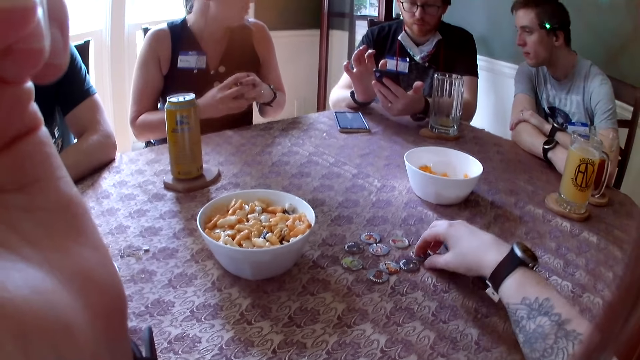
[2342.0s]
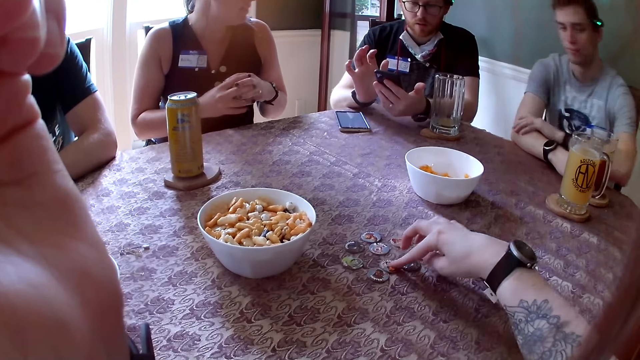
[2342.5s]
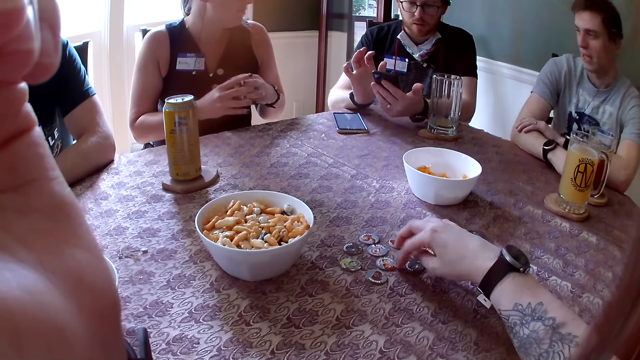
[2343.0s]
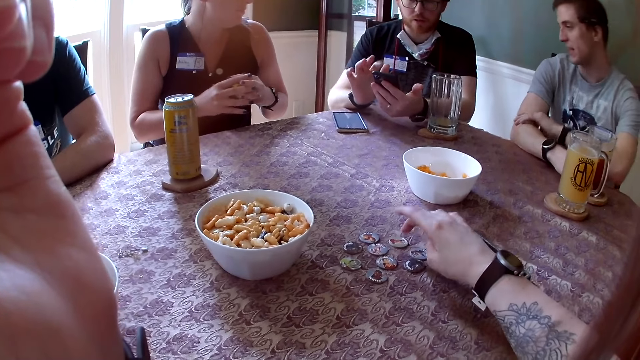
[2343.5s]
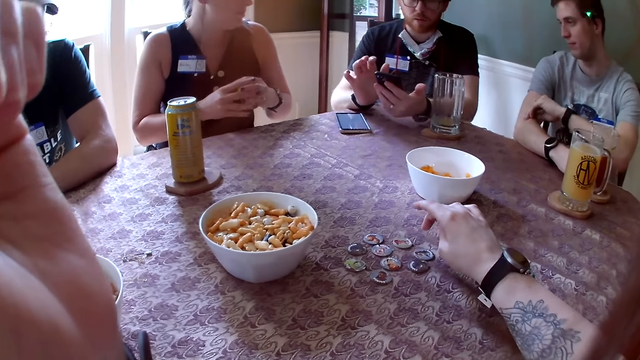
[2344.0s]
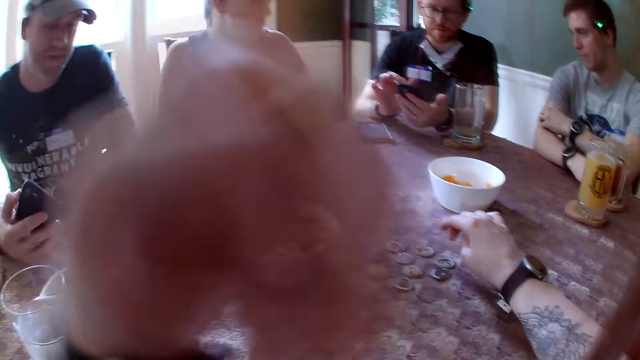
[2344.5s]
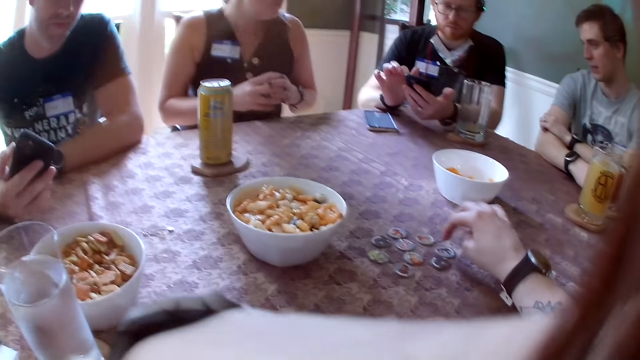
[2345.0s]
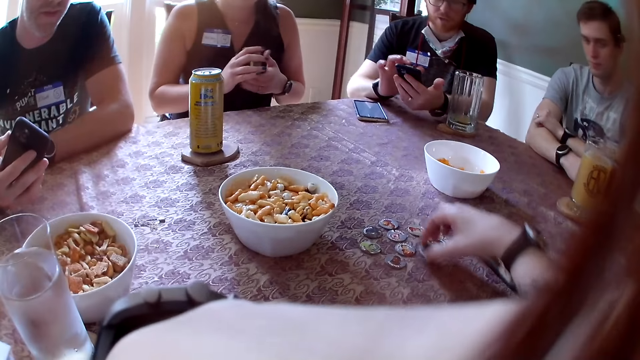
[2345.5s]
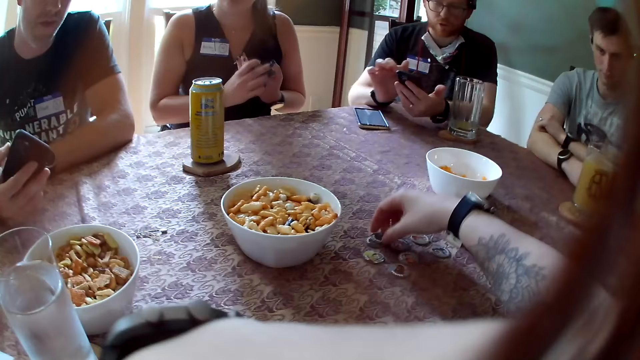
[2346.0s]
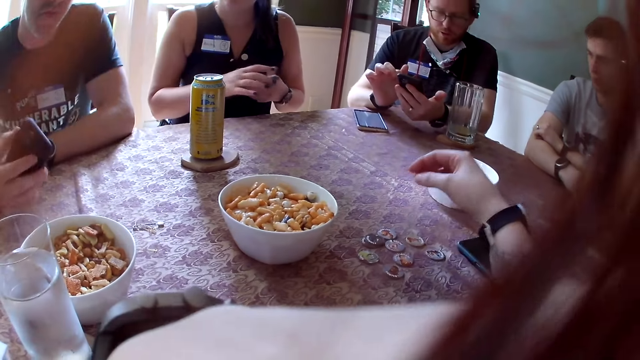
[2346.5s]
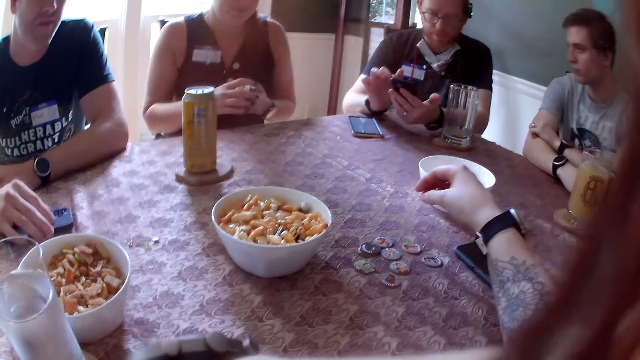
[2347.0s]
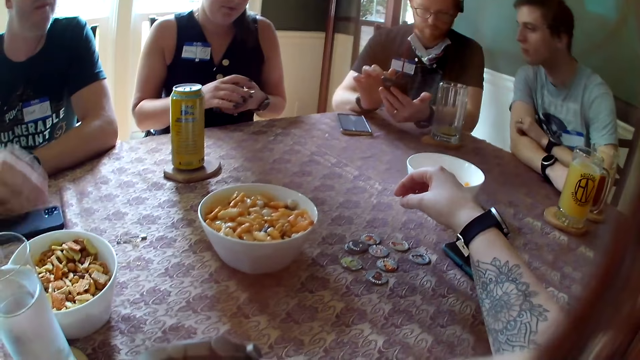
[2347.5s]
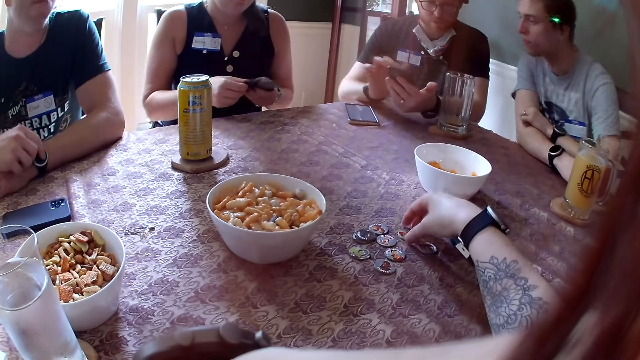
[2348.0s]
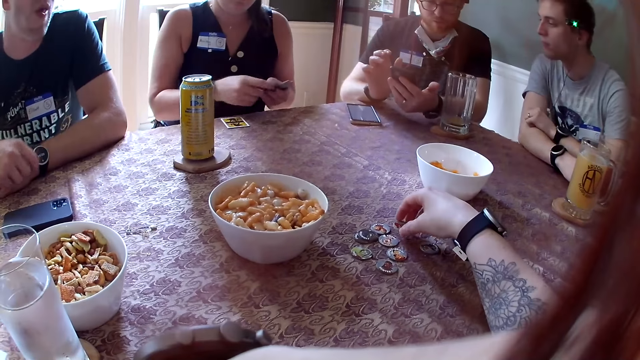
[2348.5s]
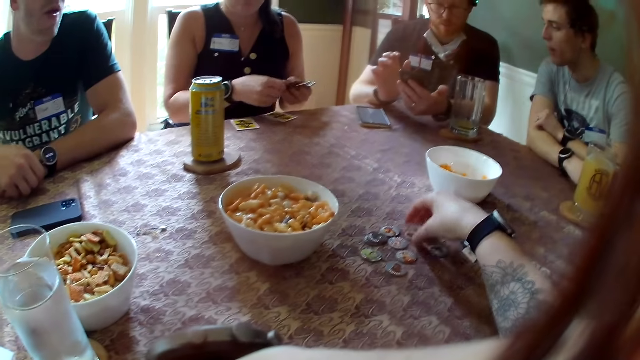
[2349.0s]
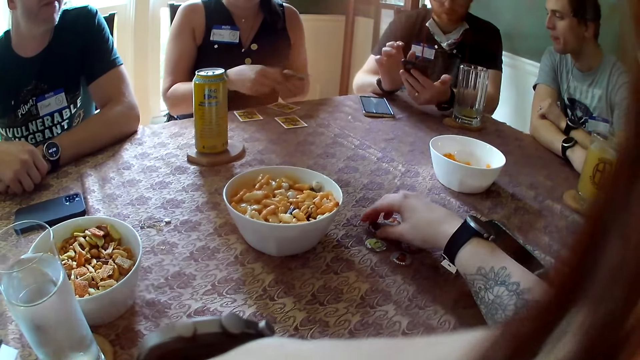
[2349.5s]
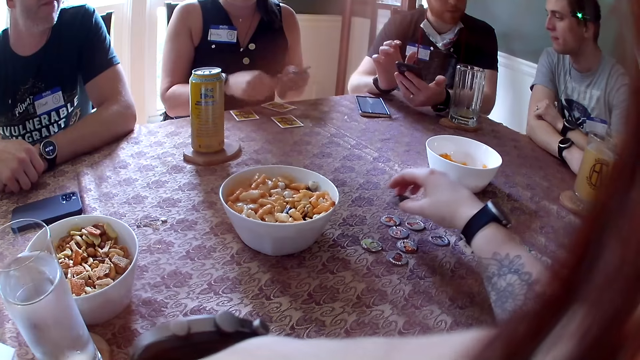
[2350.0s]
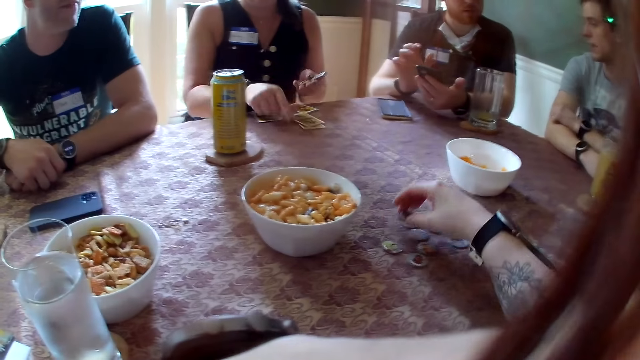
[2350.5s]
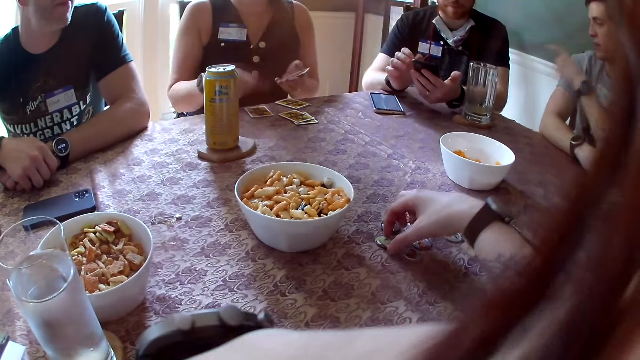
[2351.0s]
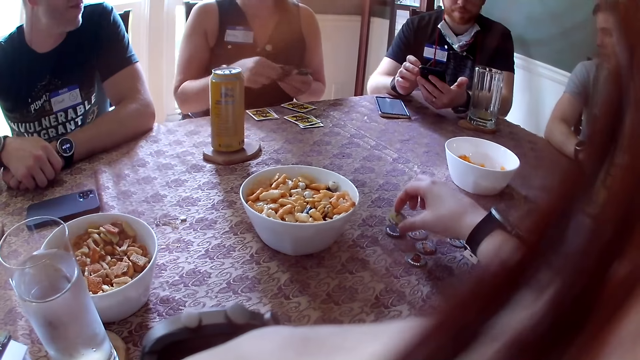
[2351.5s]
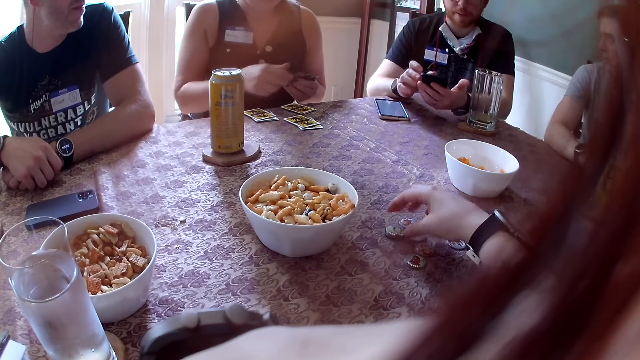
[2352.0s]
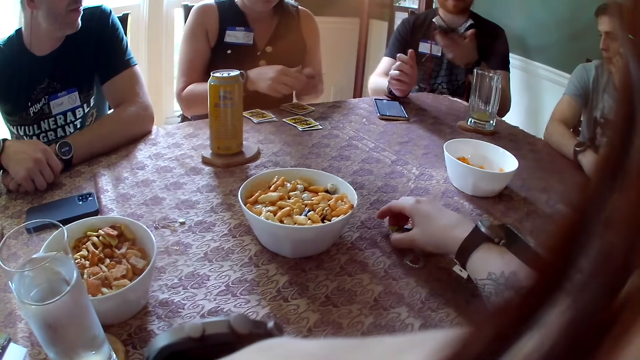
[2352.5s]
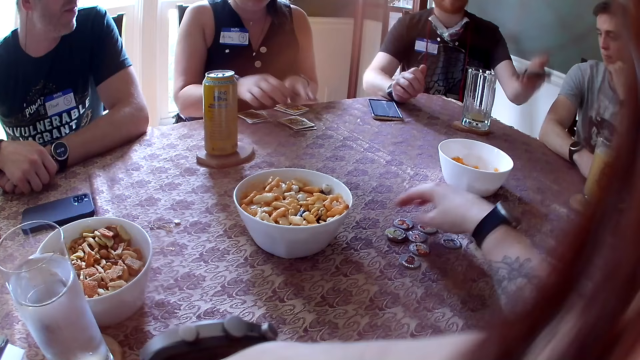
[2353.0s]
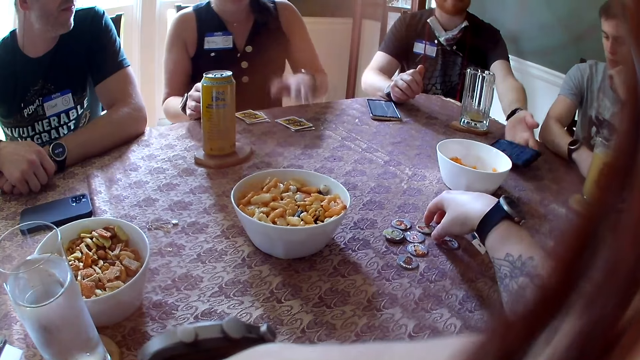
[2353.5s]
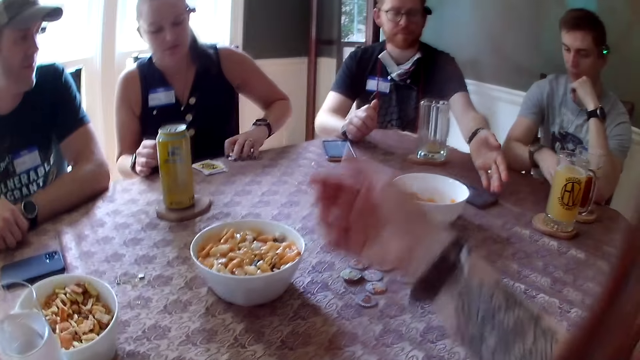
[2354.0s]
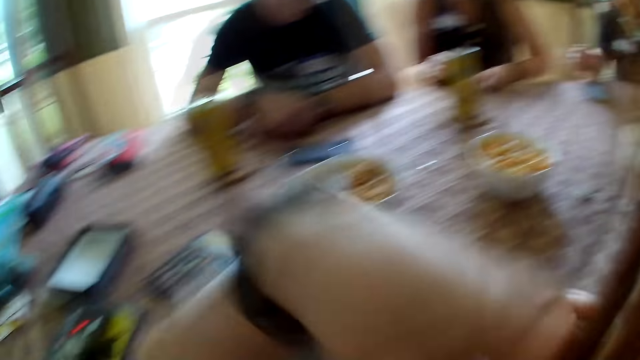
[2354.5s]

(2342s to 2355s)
The man holds the phone in his right hand. The camera wearer lifts a role token with her right hand. She drops the role token in her right hand on the table. The man drops the phone in his right hand on the table. He touches the wristwatch on his left hand. The camera wearer lifts the role token on the table with her right hand. The woman serves the cards in her hands on the table. The camera wearer drops the role token in her right hand on the table. She lifts the role token on the table with her right hand. She drops the role token in her right hand on the table. Another man points his left hand at the phone. The camera wearer lifts the role token on the table with her right hand. She drops the role token in her right hand on the table. She adjusts the role token on the table with her right hand. A third man drops the phone in his left hand on the table.

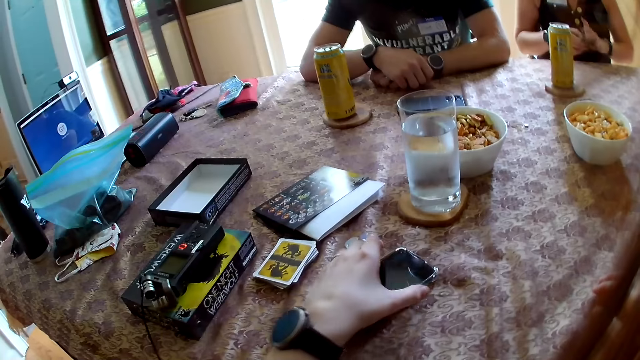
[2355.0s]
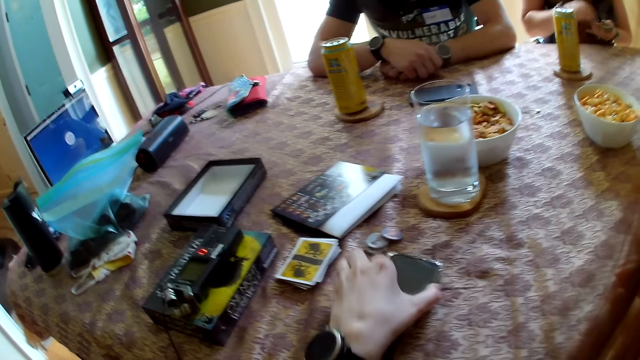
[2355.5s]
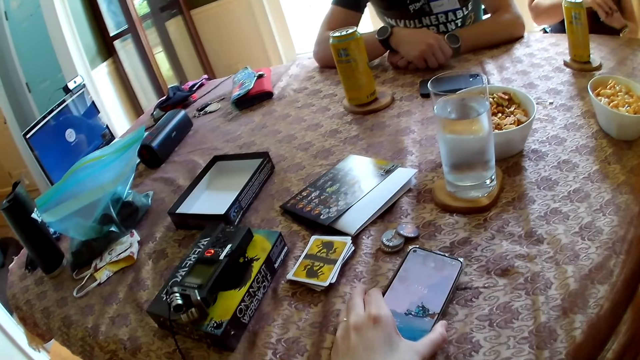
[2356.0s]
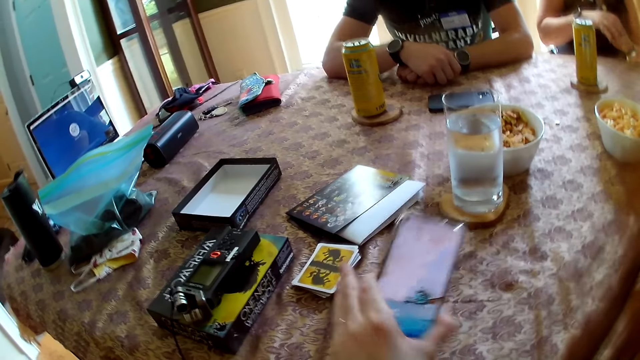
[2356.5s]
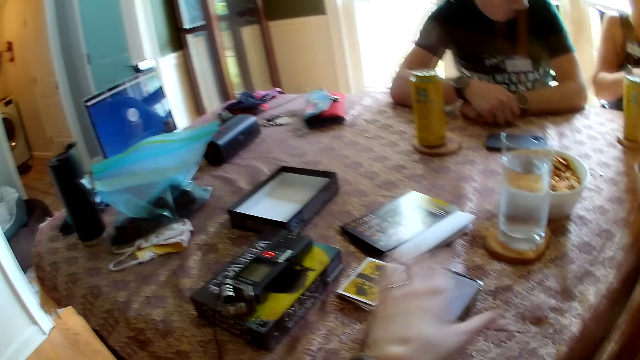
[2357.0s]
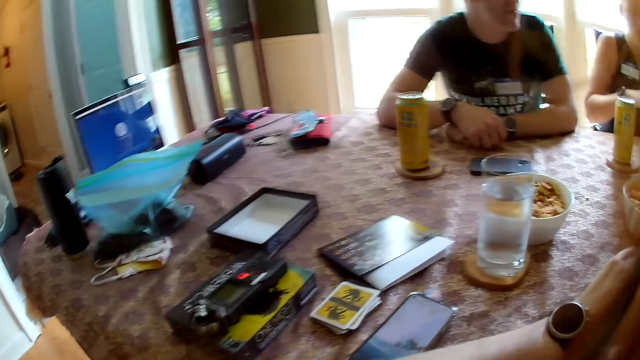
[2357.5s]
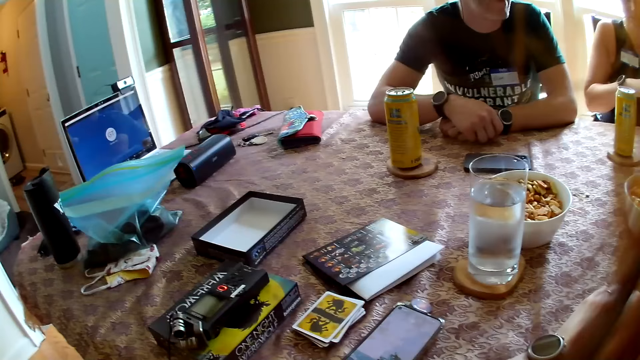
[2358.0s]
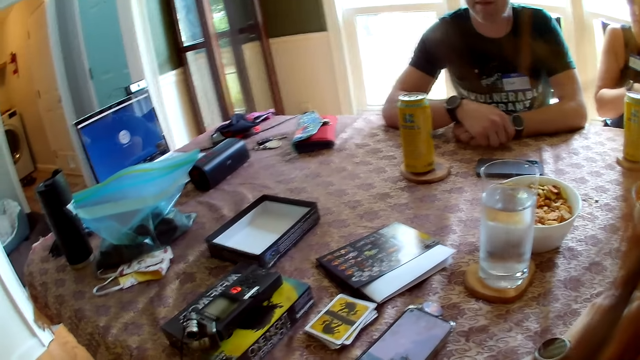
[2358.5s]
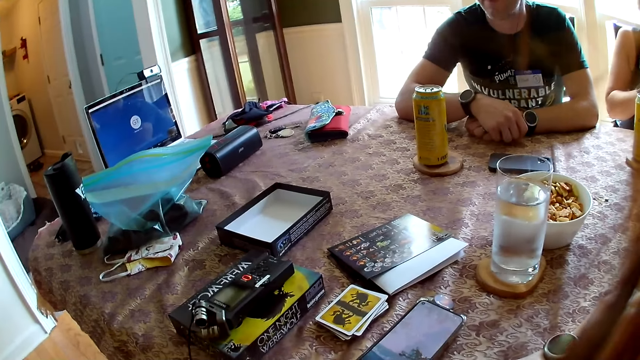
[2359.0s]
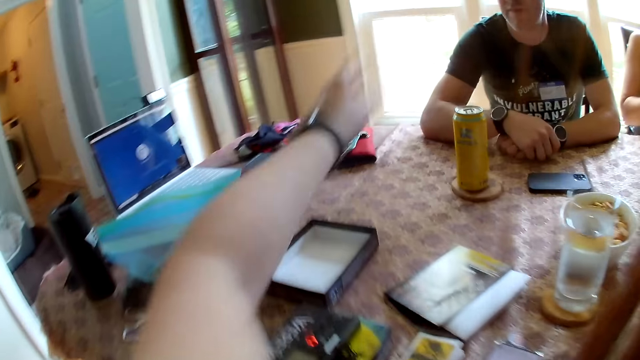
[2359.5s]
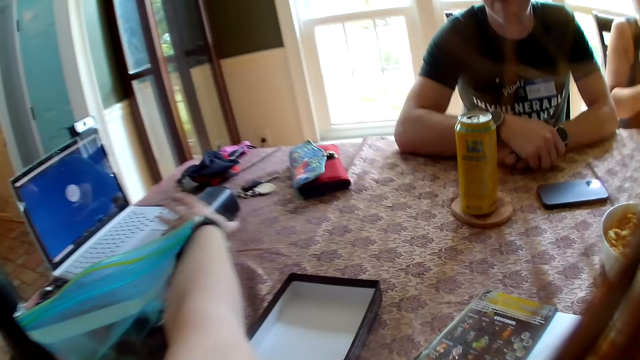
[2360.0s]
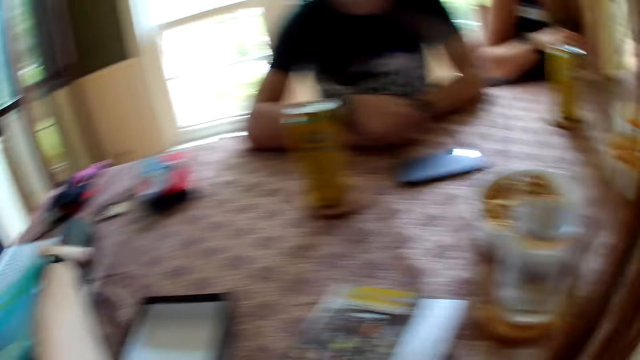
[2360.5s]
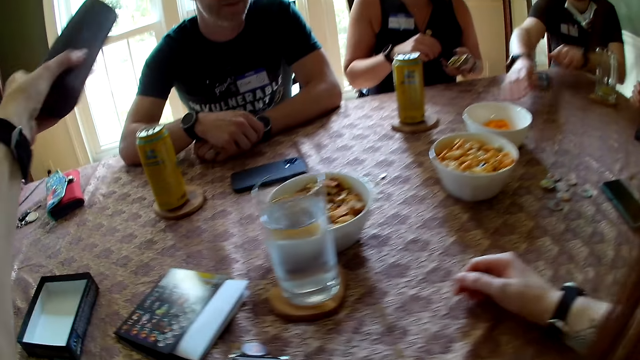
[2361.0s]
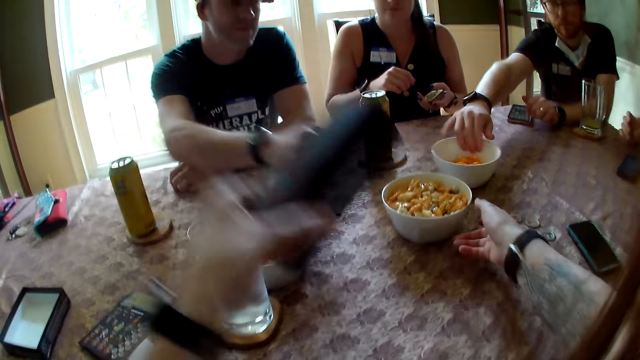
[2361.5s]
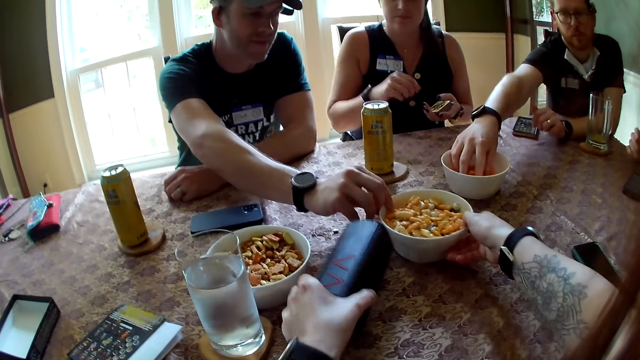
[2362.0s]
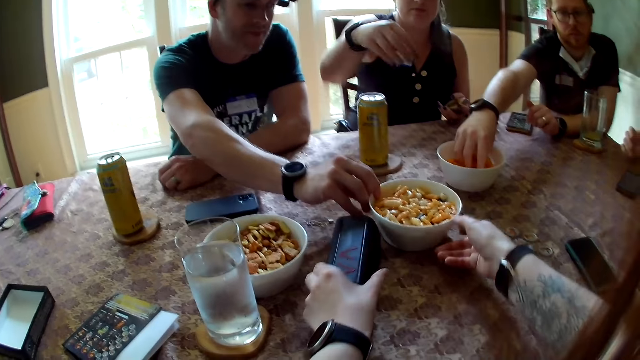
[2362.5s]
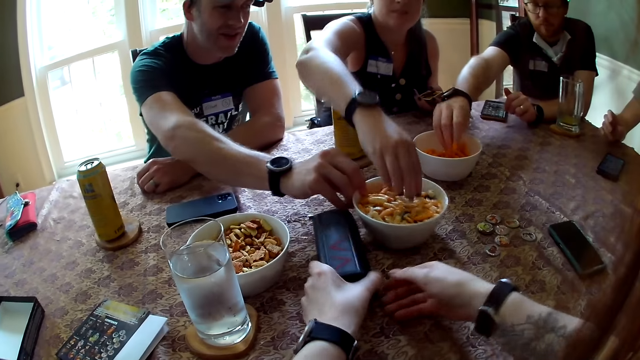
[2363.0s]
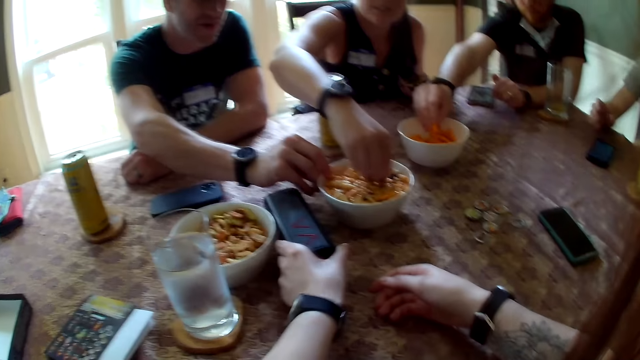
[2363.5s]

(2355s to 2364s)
The camera wearer grabs her phone on the table with her left hand. She looks at the phone on the table. She lifts the phone on the table with her left hand and drops the phone in her left hand on the table. She lifts the speaker on the table with her left hand. The man pulls a bowl of snacks with his right hand. The camera wearer moves the bowl of snacks with her right hand. Another man moves the bowl of snacks with his right hand. The camera wearer drops the speaker in her left hand on the table. She holds the bowl of snacks on the table. The first man lifts some snacks in the bowl of snacks with his right hand.
